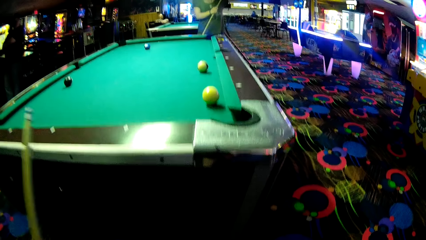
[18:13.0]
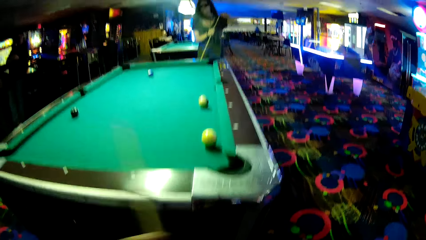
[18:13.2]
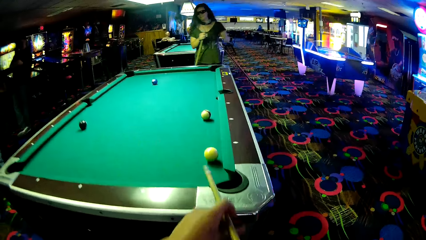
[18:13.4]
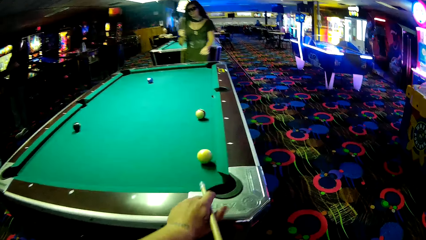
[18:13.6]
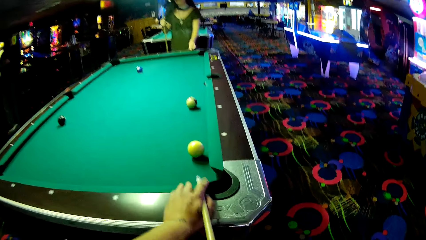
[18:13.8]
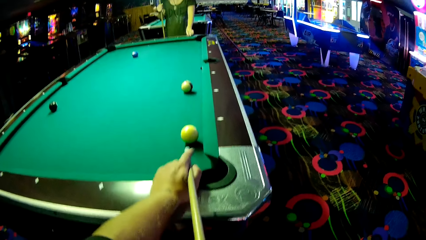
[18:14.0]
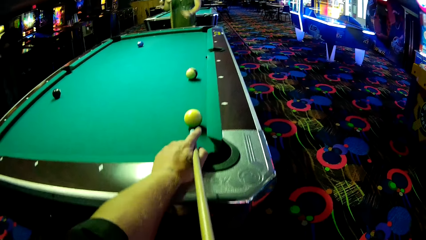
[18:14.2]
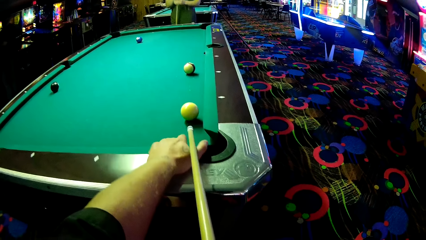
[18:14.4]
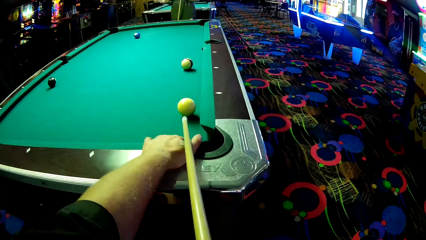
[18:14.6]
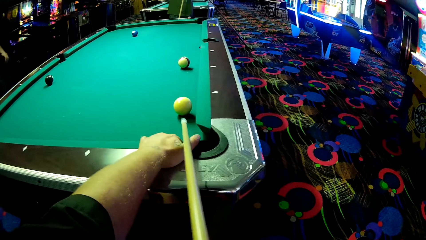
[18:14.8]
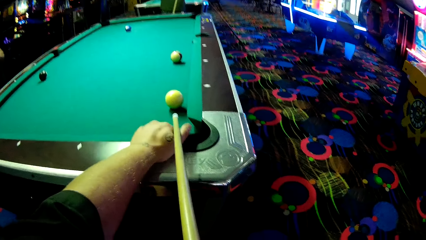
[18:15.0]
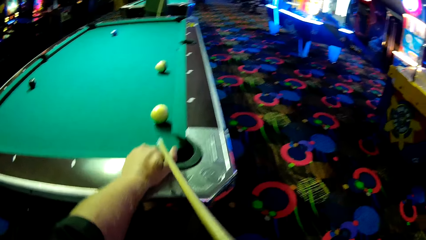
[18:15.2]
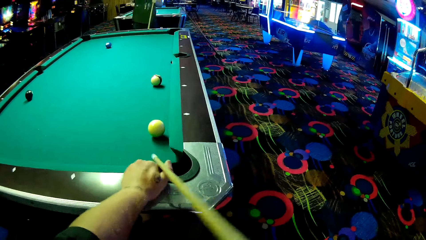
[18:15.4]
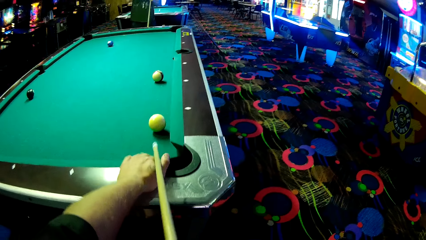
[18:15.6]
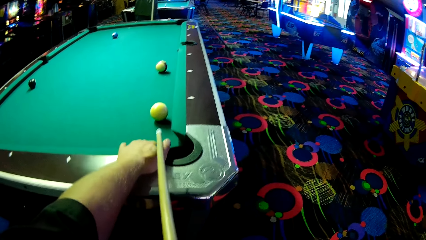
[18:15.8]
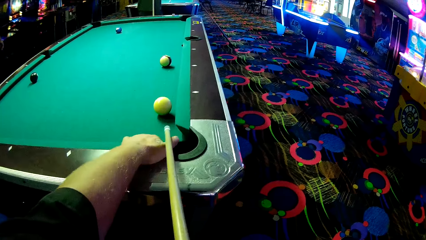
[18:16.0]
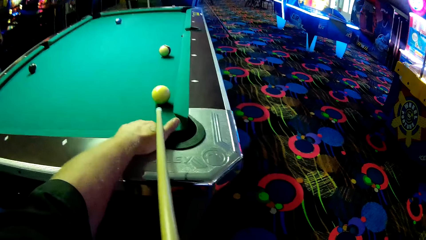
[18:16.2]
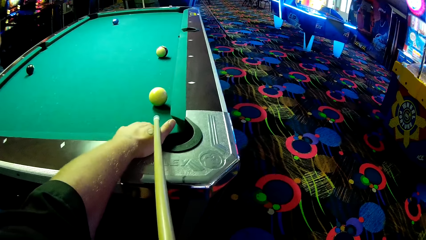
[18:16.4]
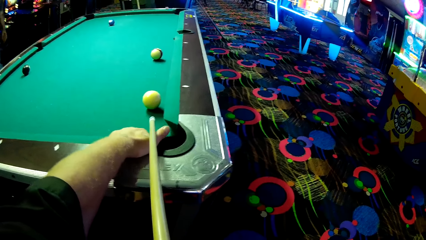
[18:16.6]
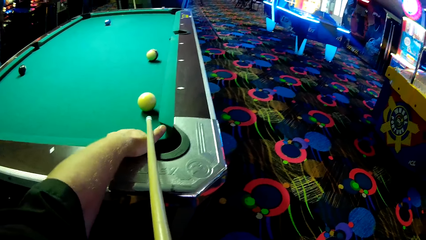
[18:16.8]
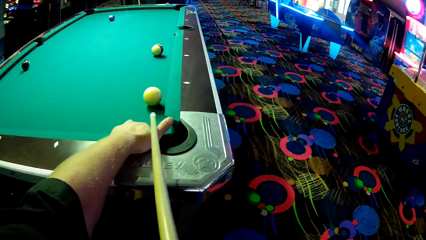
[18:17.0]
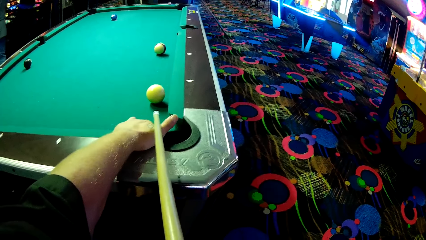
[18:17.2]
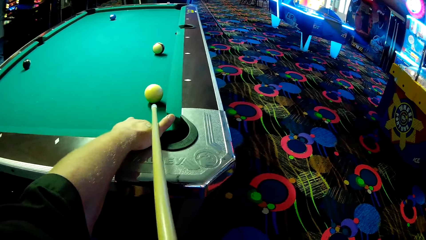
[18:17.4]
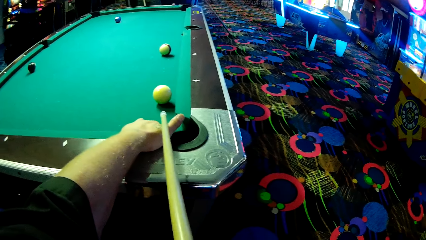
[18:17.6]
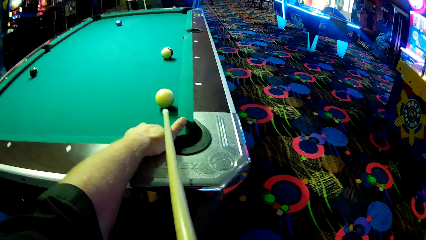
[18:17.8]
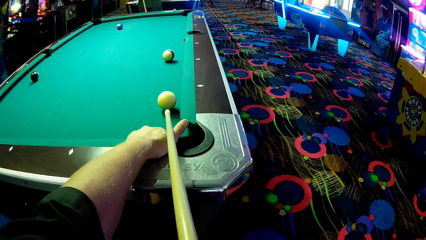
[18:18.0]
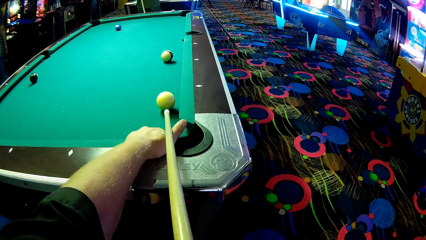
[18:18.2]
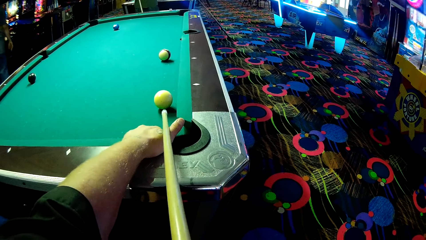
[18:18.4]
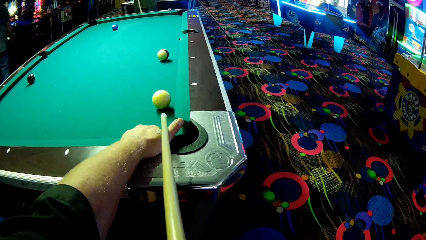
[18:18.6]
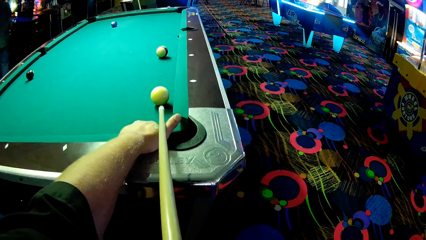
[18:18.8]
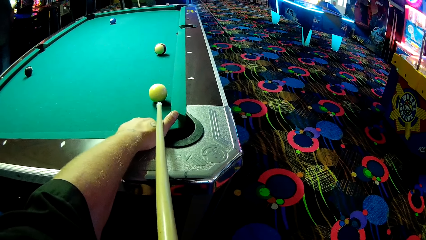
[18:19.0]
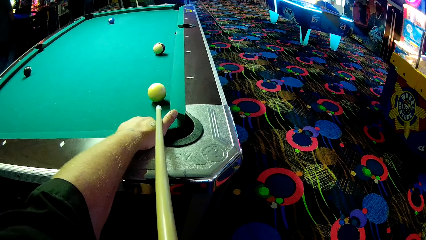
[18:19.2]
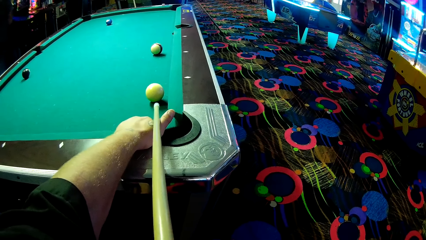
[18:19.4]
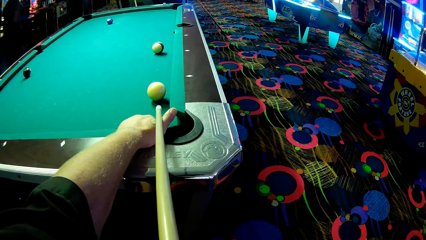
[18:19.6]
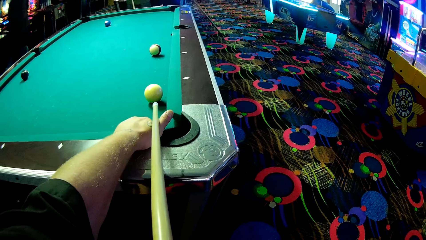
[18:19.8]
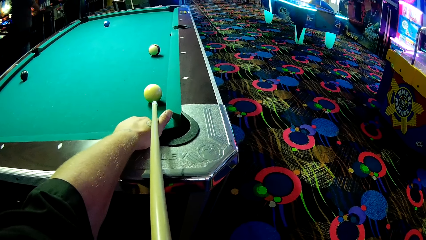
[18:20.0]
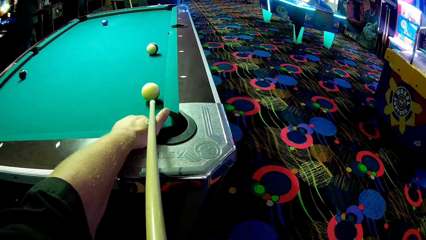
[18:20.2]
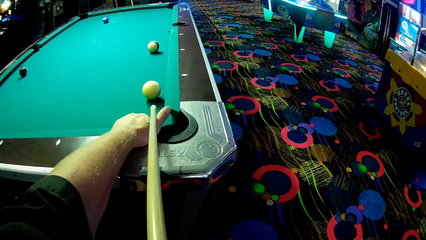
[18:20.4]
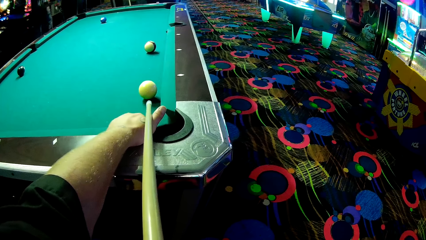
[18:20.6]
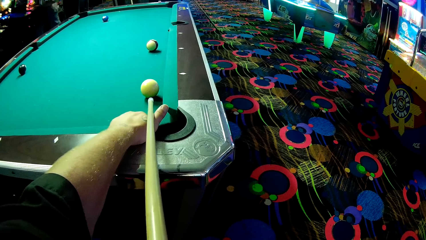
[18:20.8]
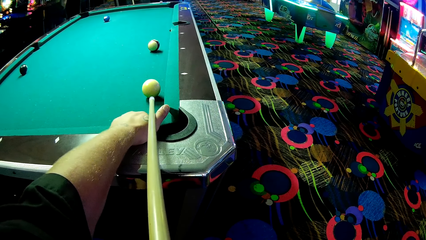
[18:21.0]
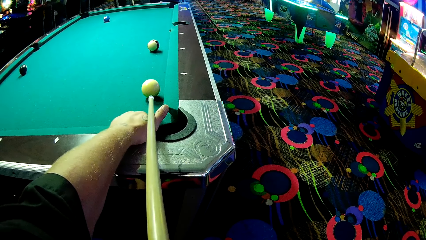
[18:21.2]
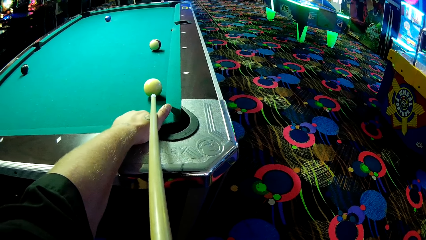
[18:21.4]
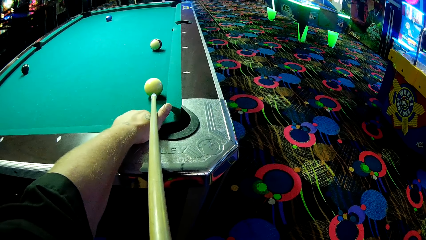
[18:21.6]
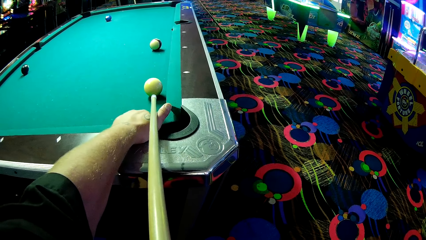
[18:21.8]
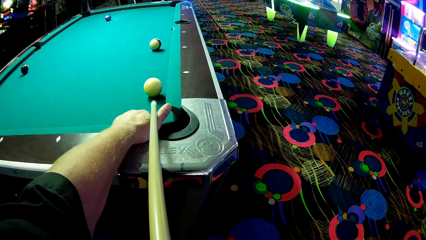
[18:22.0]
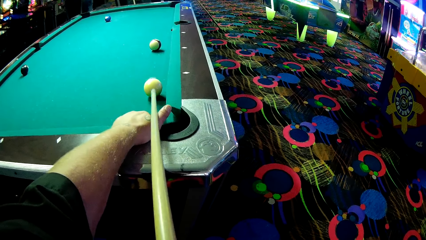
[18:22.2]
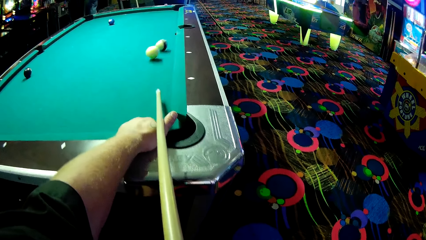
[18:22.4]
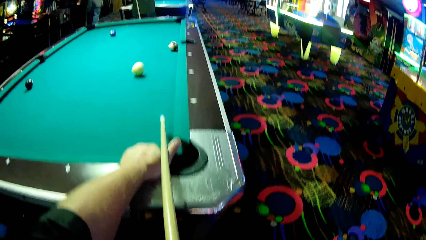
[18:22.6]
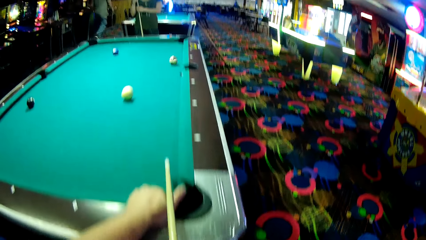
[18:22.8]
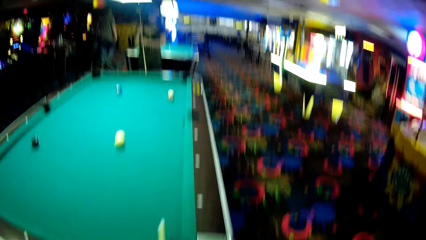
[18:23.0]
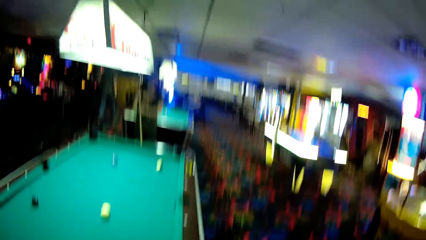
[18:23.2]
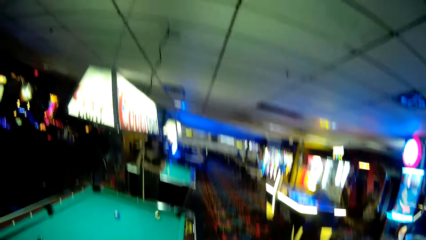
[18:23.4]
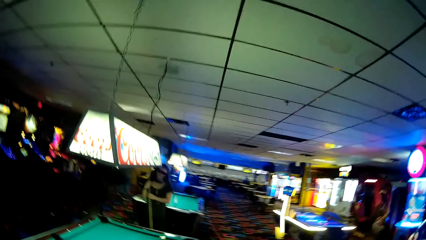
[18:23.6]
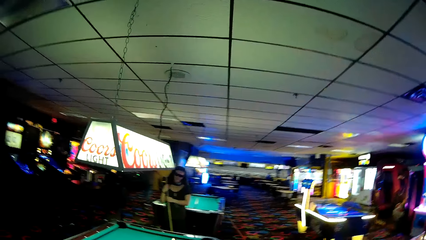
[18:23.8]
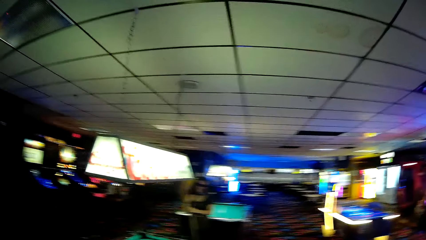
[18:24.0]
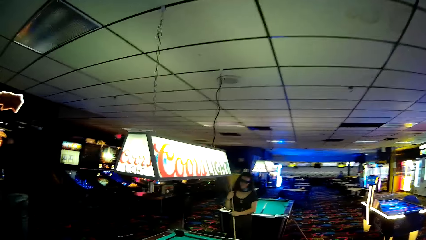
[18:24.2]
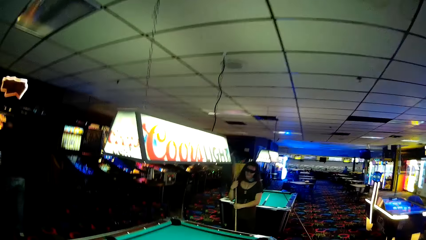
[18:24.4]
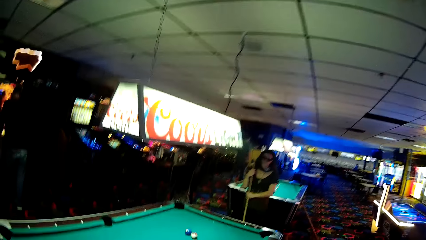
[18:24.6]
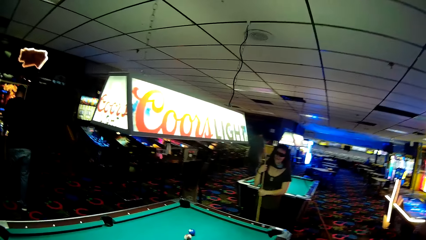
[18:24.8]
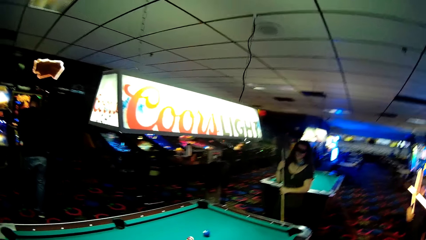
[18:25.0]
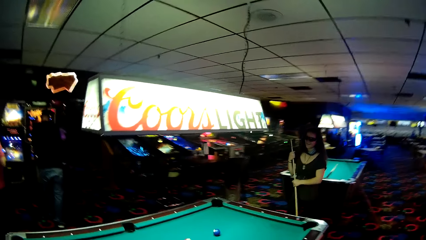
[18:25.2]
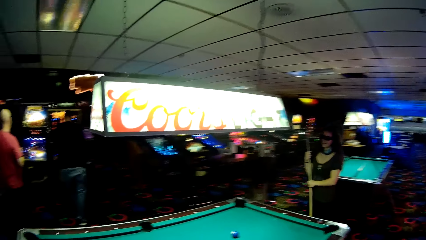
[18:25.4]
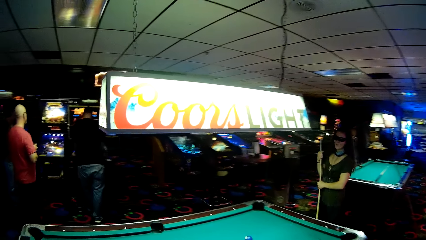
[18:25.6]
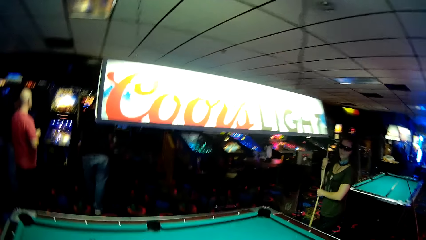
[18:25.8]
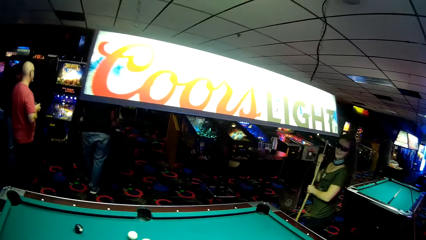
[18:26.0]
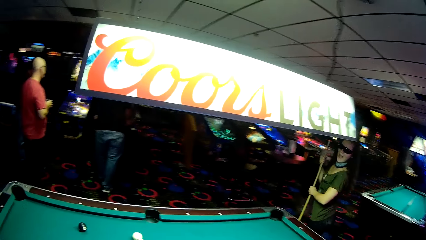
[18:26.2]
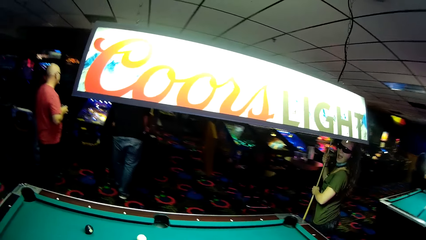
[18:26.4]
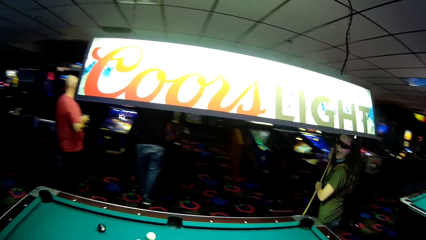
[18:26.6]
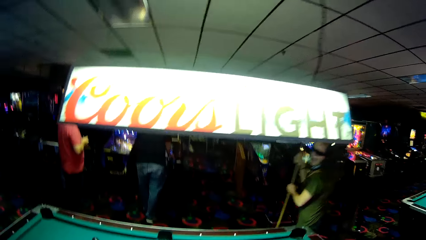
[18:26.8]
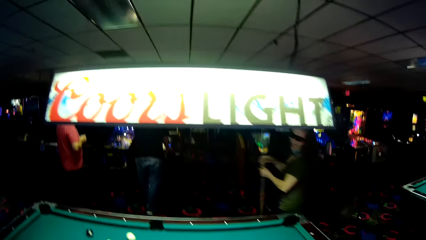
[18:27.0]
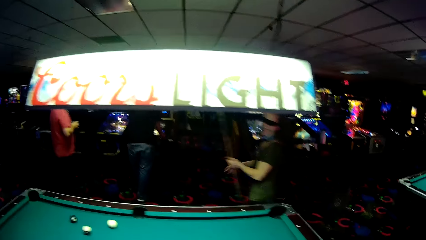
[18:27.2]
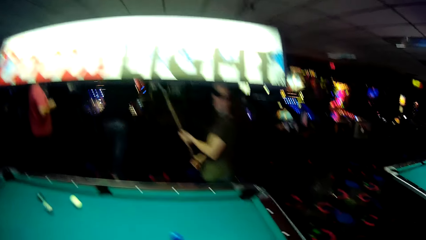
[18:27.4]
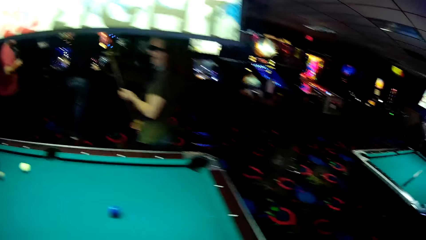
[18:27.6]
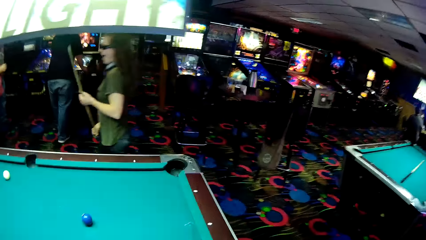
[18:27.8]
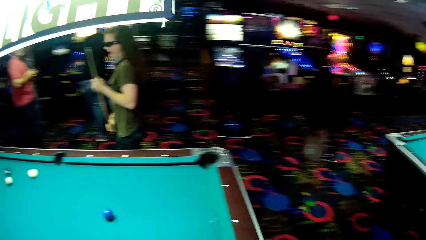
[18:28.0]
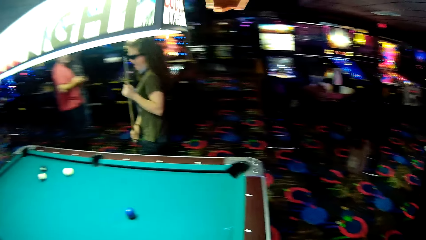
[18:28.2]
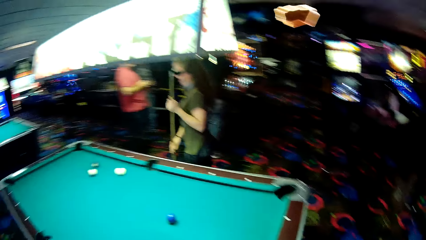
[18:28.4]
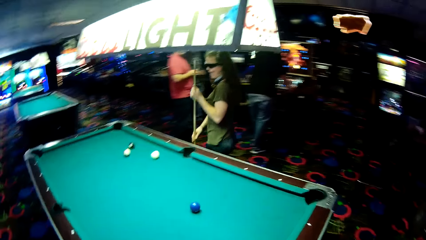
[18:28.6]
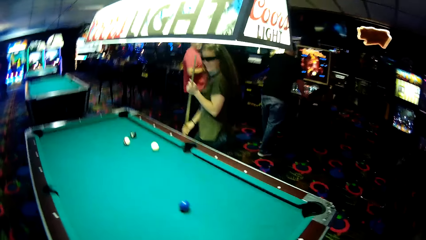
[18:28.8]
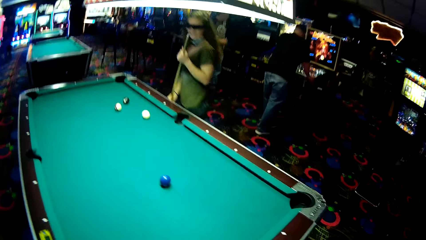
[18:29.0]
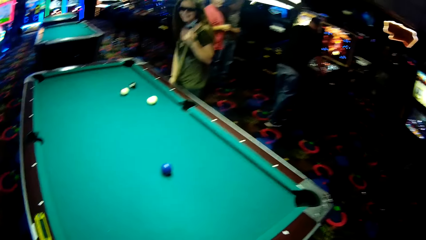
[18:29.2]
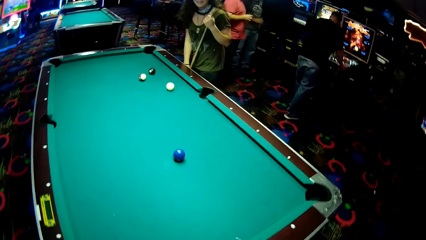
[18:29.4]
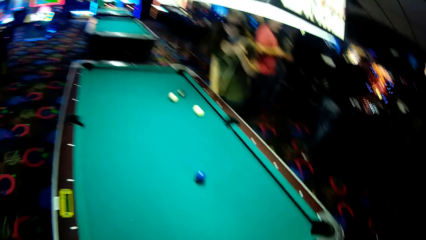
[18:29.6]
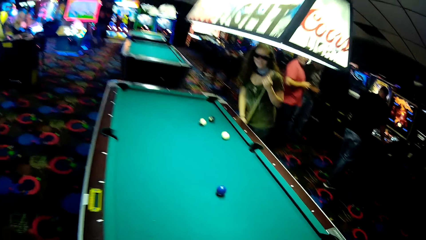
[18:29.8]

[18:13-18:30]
The camera wearer holds the pool cue. They strike a ball. They walk on the other side of the billiards table. A woman walks to the other side. The woman holds a billiard stick. The woman walks around the pool table. The camera wearer walks around the table.
